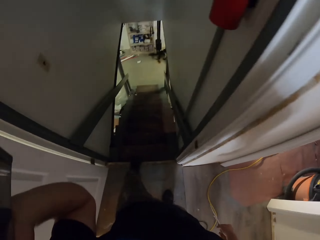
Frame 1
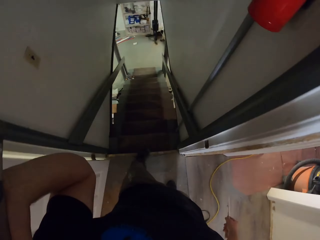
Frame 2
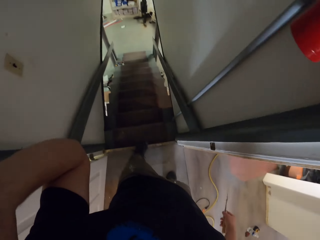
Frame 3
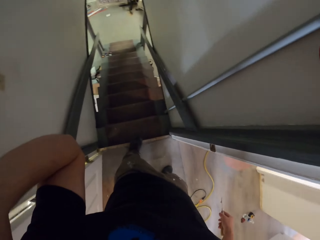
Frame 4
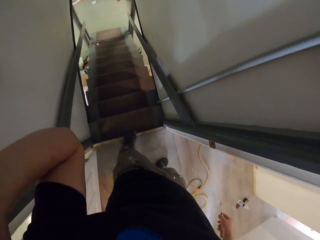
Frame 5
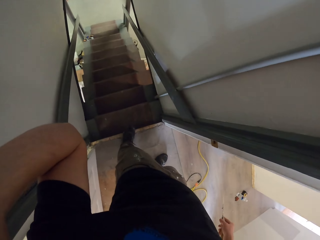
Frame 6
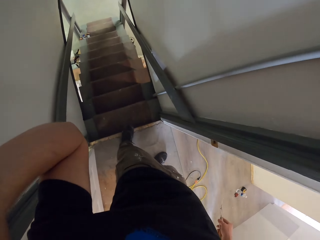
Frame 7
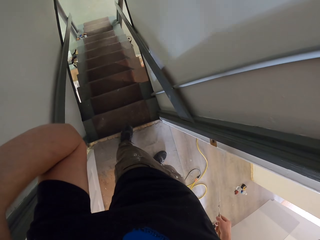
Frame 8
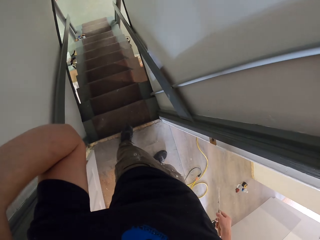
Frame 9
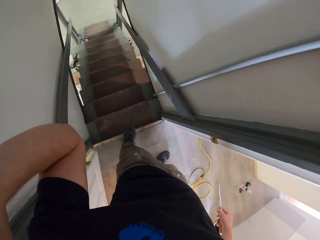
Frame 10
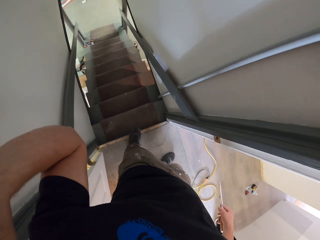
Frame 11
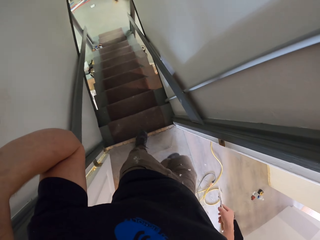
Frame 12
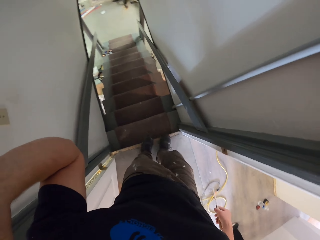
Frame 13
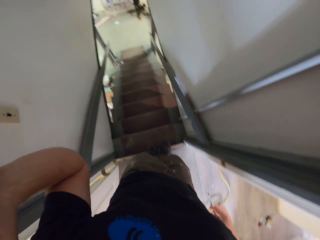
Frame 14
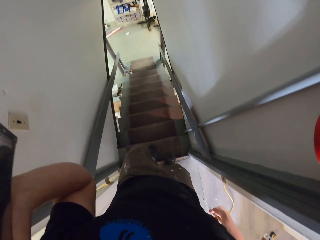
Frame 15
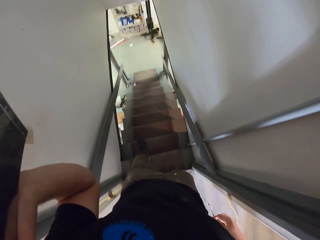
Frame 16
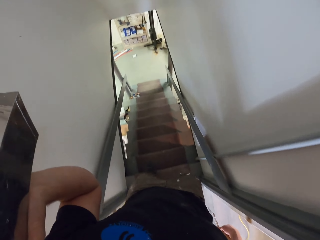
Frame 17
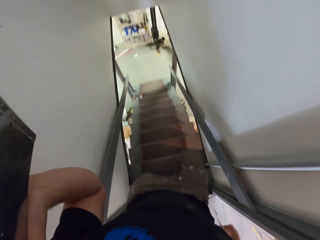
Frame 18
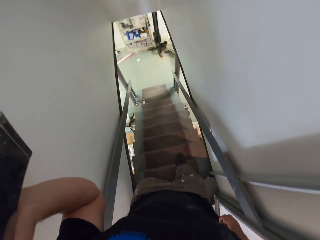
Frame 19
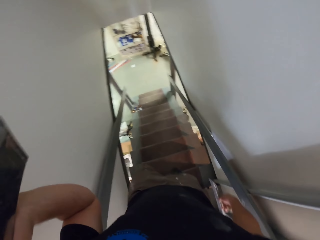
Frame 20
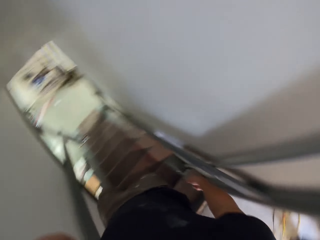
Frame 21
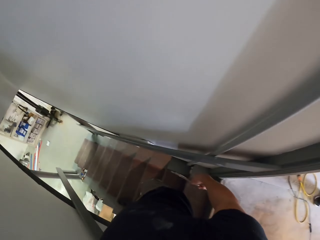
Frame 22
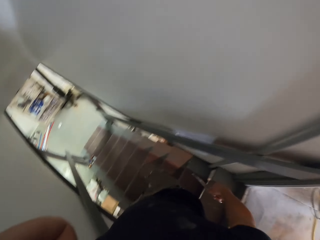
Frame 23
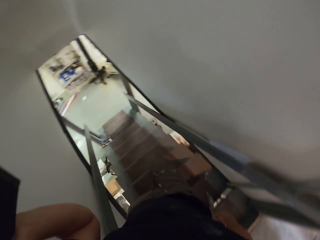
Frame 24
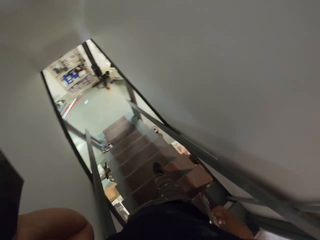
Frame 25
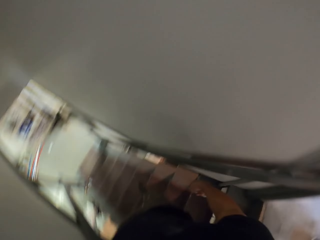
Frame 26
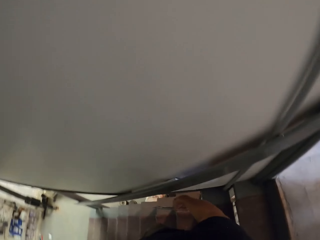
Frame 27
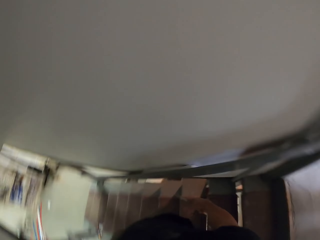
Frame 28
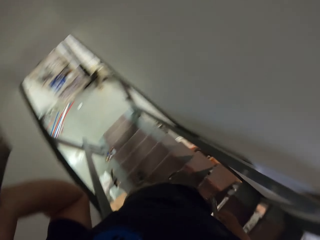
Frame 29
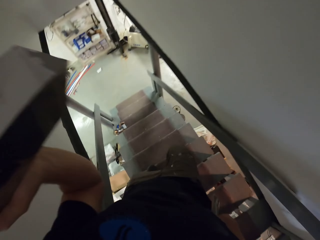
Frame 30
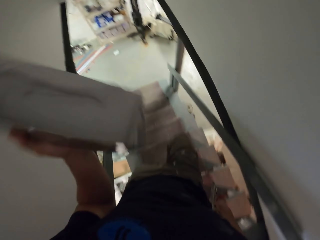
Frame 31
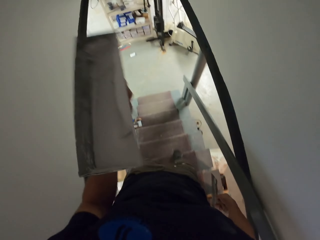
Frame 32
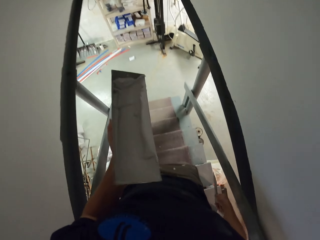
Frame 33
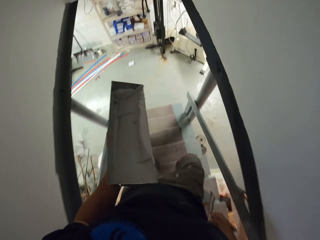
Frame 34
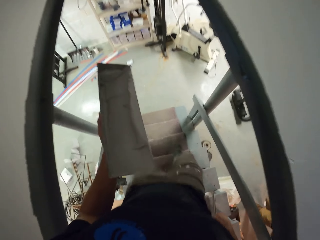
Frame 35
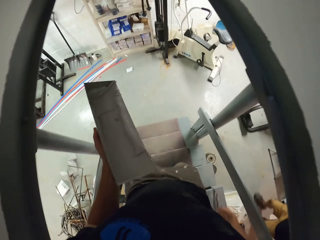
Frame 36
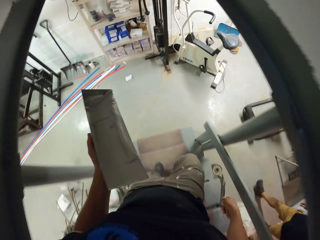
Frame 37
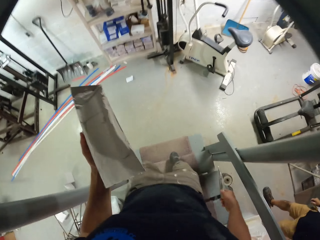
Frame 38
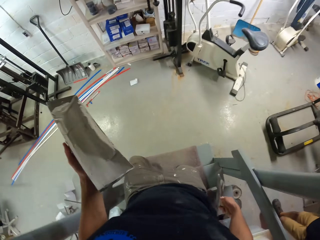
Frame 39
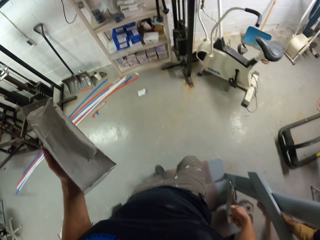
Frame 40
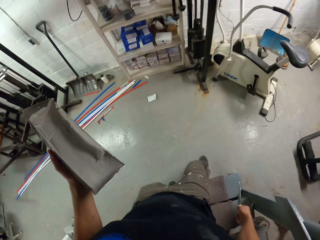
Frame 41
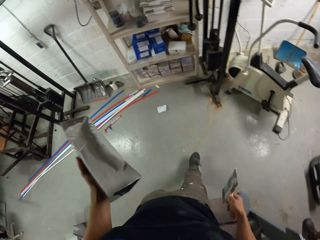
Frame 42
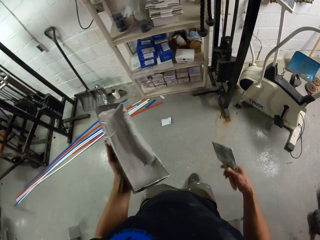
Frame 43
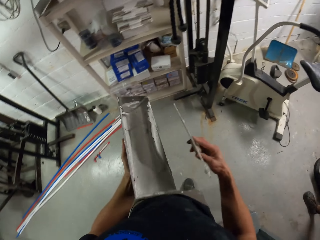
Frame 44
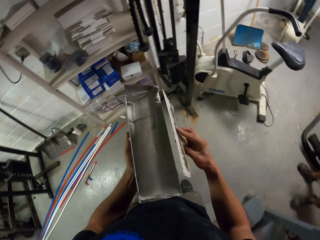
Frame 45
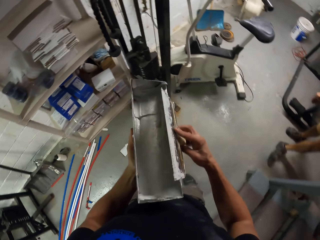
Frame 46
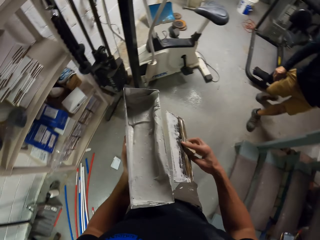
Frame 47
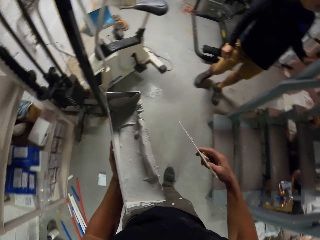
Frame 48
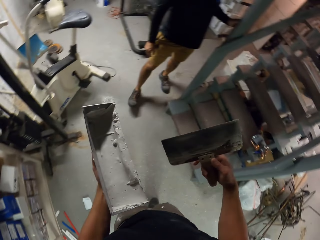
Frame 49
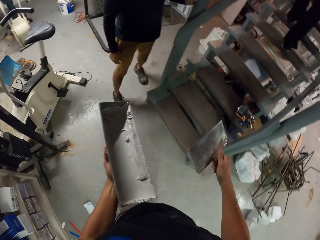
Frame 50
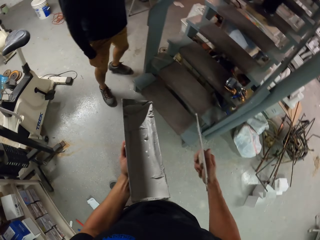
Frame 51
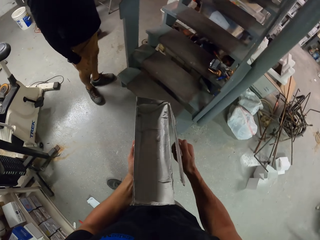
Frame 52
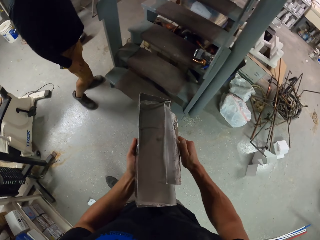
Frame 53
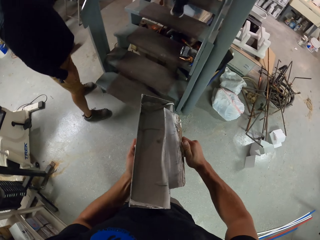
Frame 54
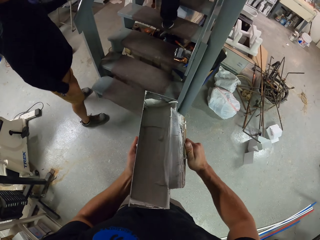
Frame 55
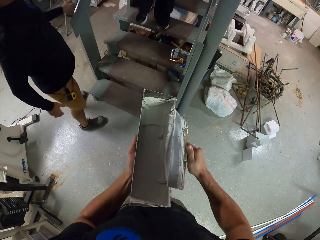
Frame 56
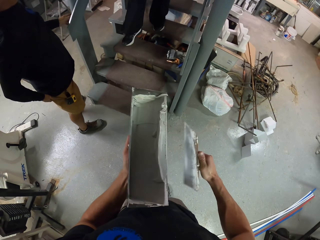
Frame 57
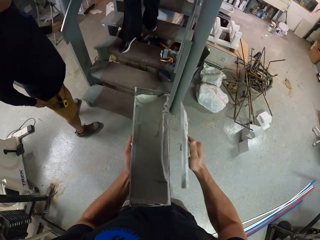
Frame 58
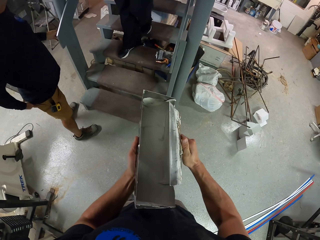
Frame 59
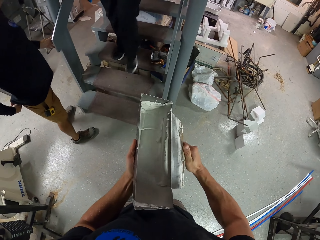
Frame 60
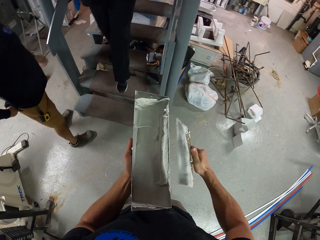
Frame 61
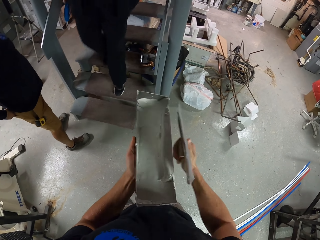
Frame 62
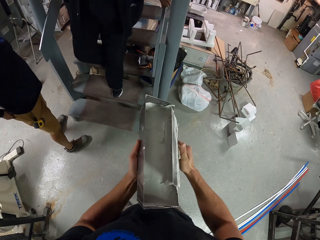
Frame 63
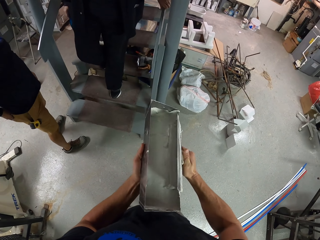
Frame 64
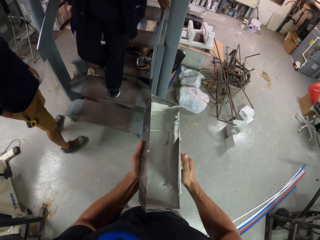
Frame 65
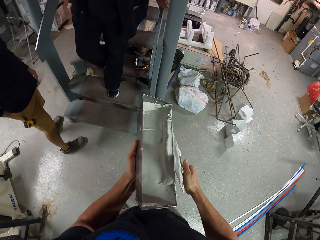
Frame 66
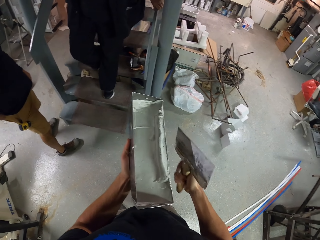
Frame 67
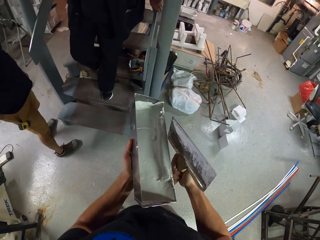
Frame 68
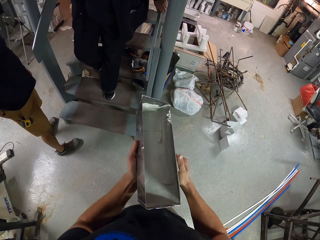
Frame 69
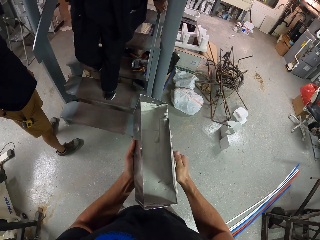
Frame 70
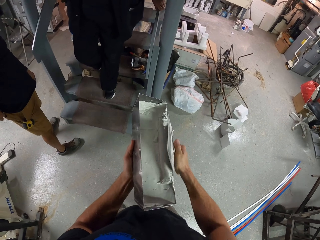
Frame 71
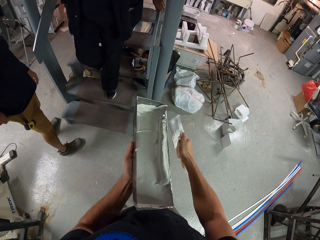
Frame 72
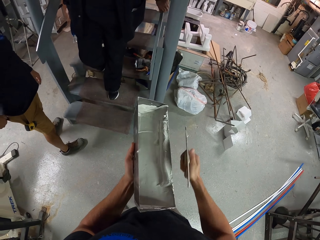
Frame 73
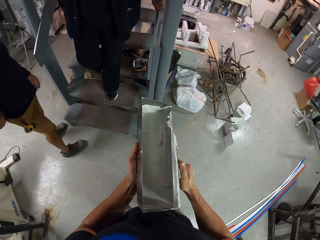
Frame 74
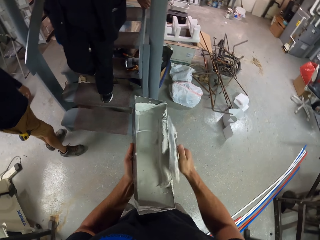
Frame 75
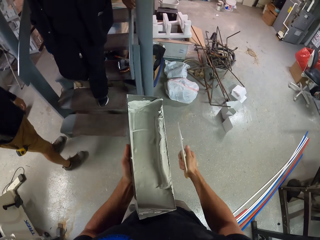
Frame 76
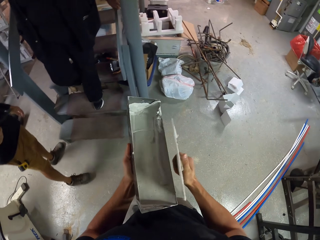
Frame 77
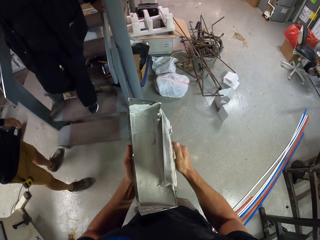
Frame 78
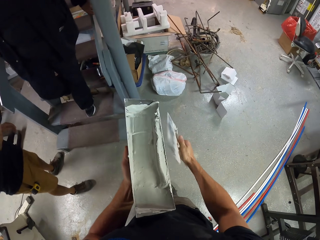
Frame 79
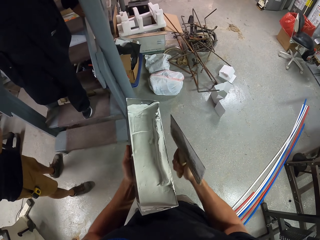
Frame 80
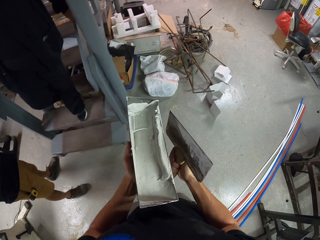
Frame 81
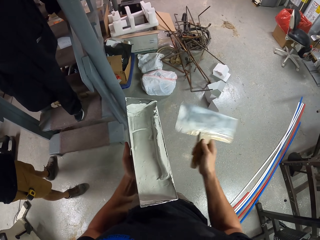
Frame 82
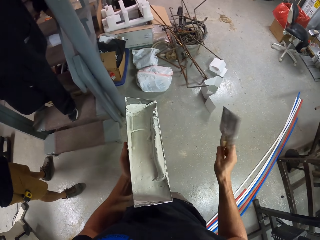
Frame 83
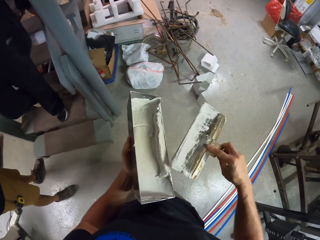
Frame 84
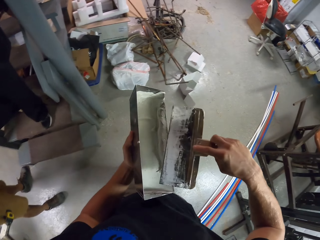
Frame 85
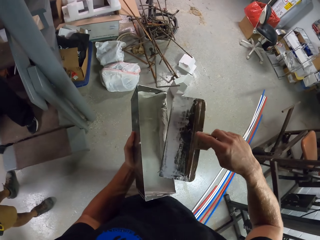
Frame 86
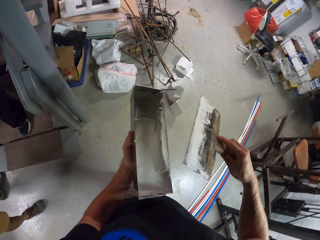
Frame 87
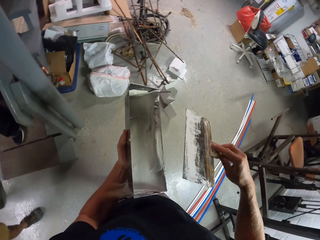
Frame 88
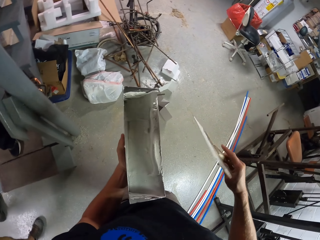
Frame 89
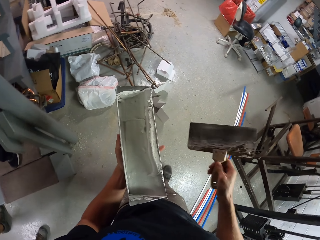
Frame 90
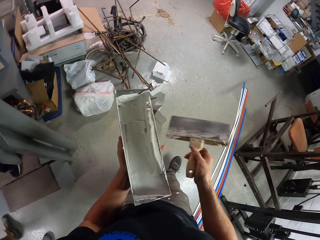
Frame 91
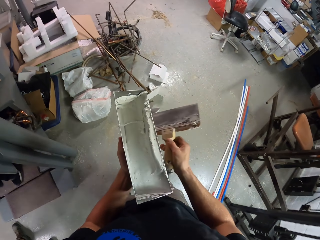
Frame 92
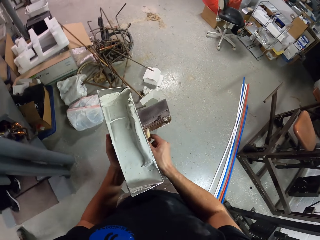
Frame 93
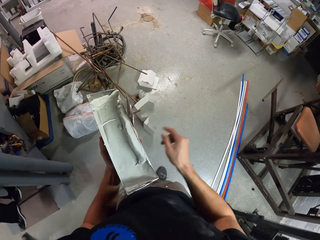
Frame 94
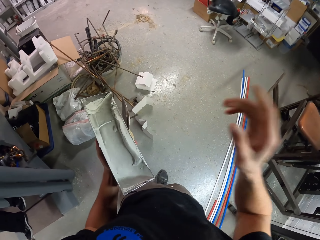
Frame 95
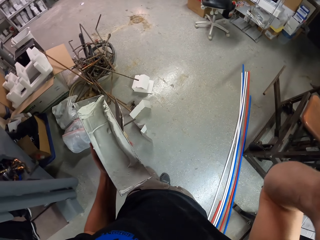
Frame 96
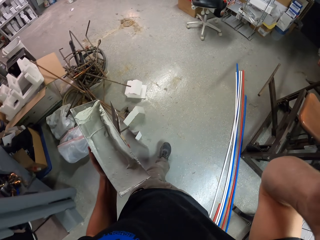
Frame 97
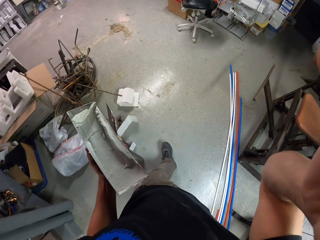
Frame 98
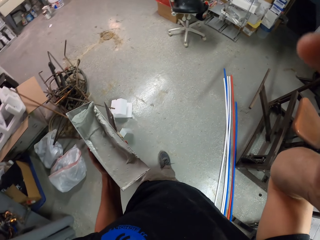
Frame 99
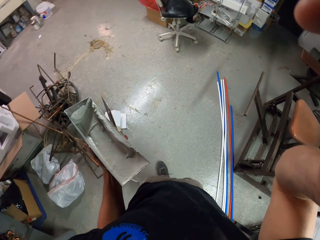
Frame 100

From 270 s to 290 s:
The camera wearer looks around. They climb down stairs. They carry a putty container. They turn around. They remove putty on the putty knife. They exchange the putty knife to the left hand. They hold the putty container. They hold a camera. They walk in the basement.
